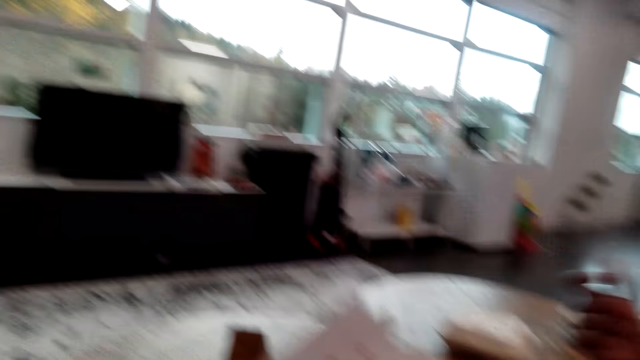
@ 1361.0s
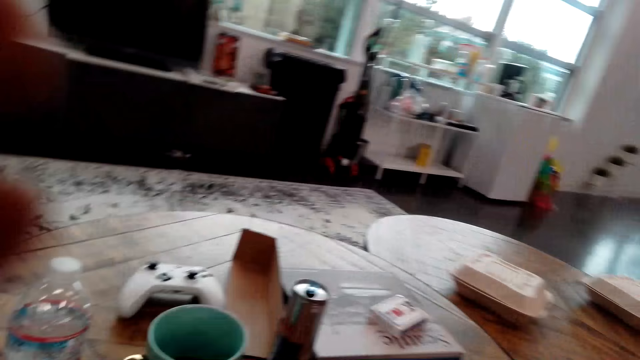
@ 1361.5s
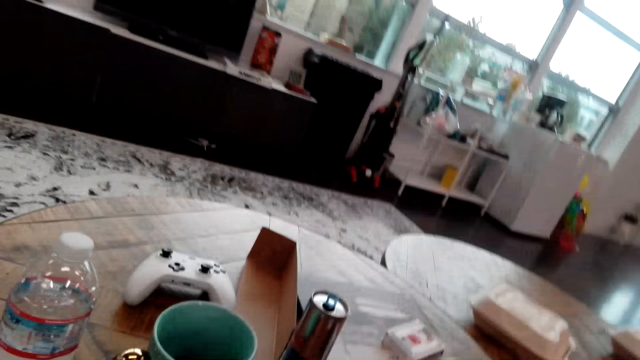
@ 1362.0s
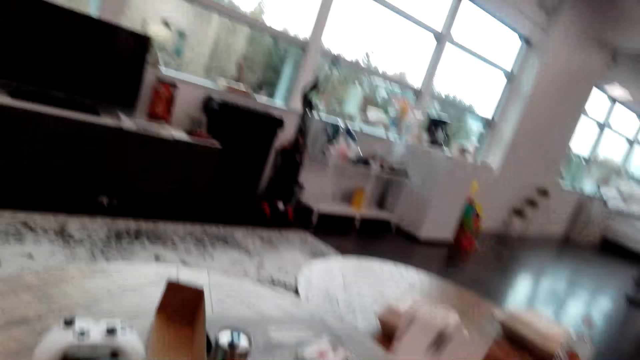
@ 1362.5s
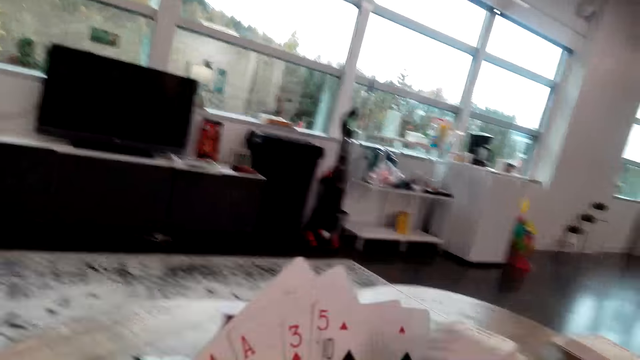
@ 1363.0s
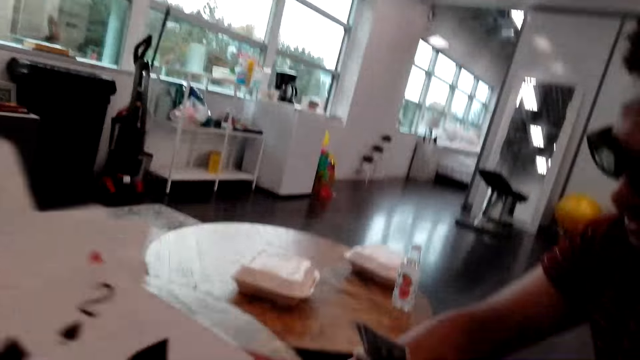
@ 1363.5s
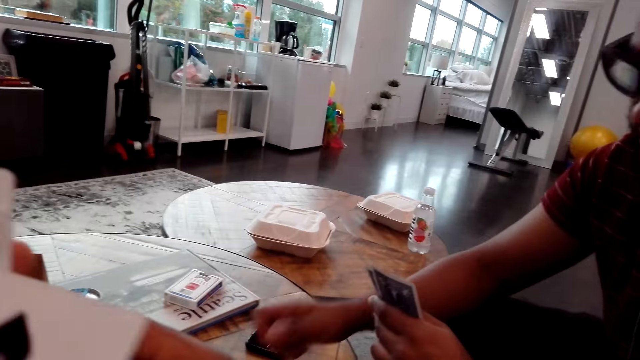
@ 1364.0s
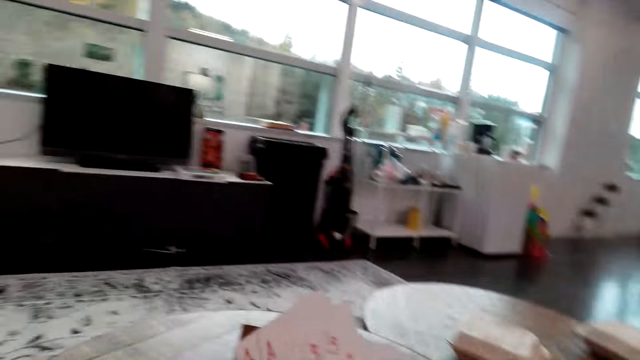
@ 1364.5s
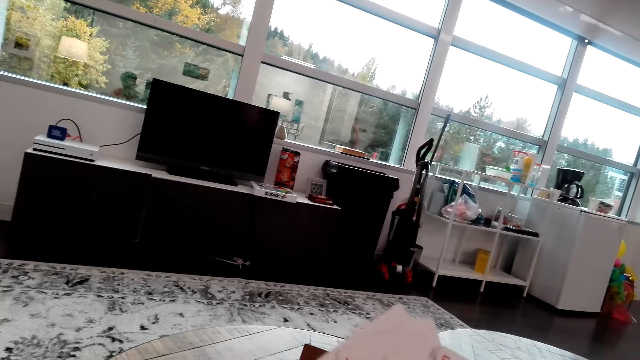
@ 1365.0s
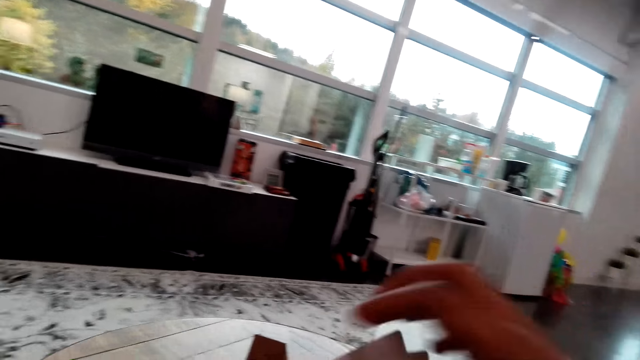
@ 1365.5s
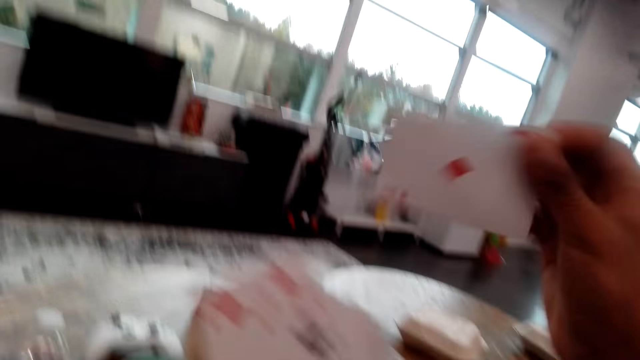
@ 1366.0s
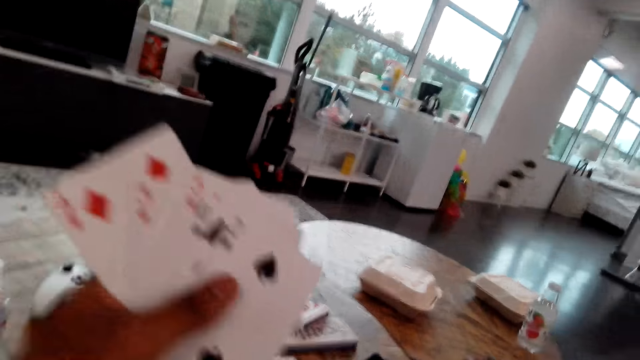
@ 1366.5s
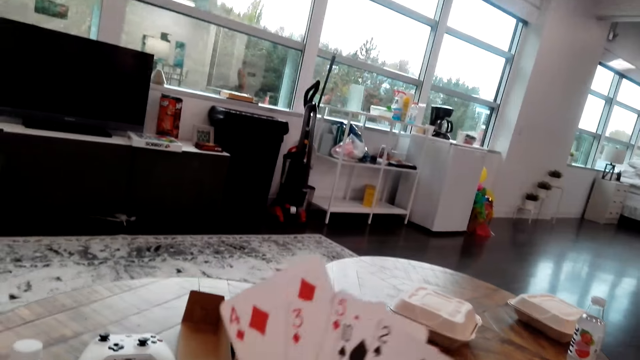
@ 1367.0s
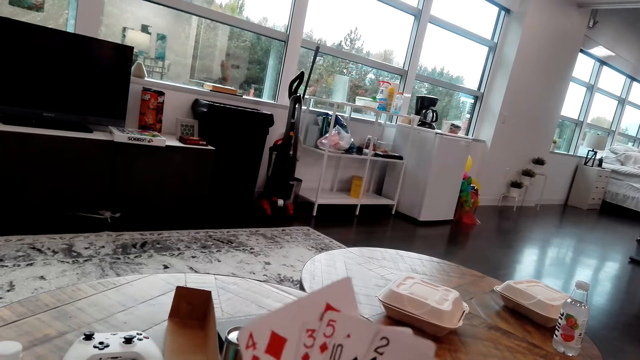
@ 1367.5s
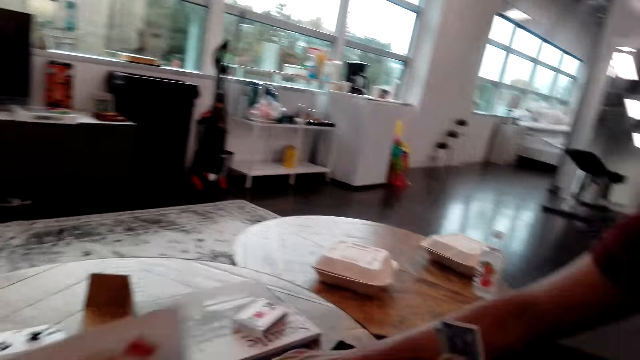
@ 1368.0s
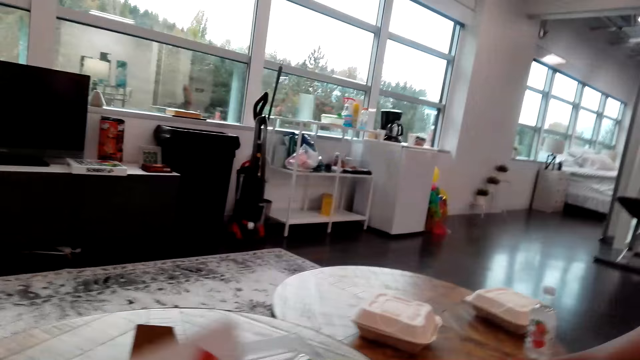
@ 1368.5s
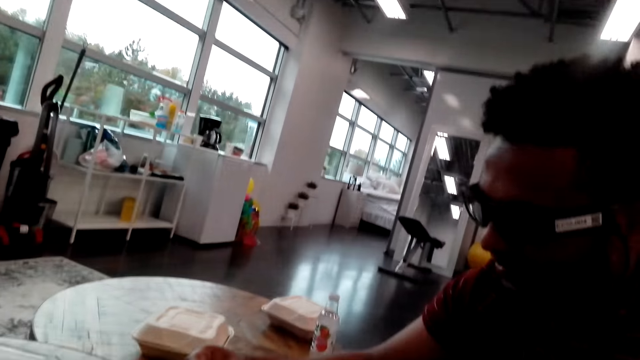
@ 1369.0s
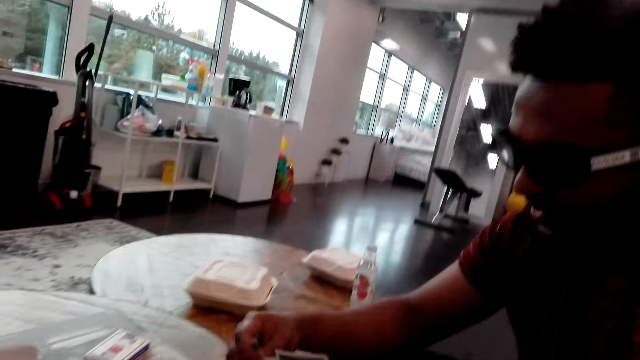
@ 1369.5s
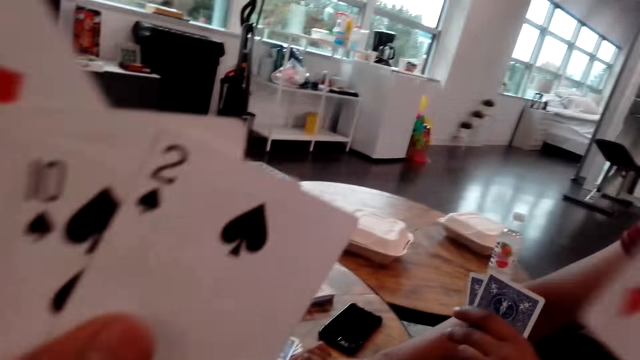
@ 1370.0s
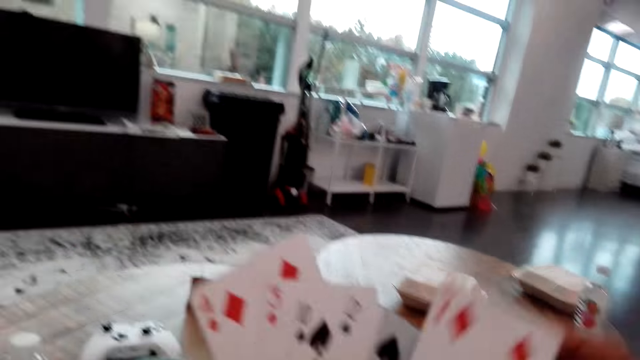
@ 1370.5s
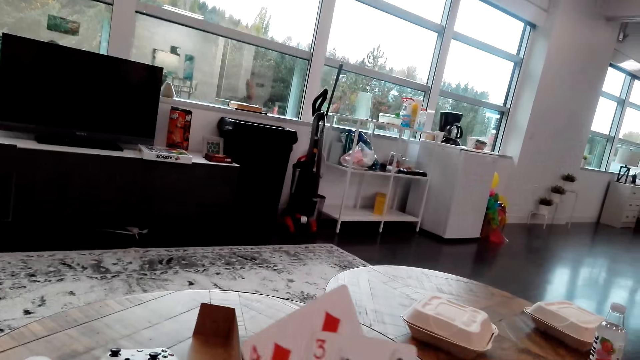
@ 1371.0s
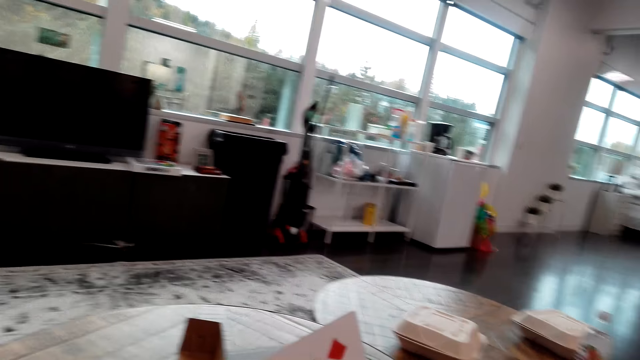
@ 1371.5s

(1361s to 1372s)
The camera wearer moves their hand. A man plays a card. The camera wearer talks to the man. A person touches the playing cards. The camera wearer takes the card. They drop a playing card on the table. Another man plays the card. Another man talks to the camera wearer.

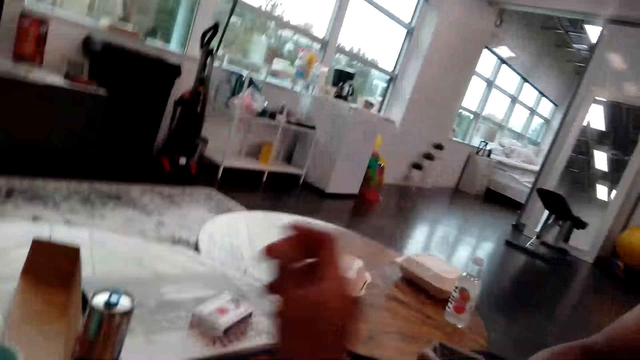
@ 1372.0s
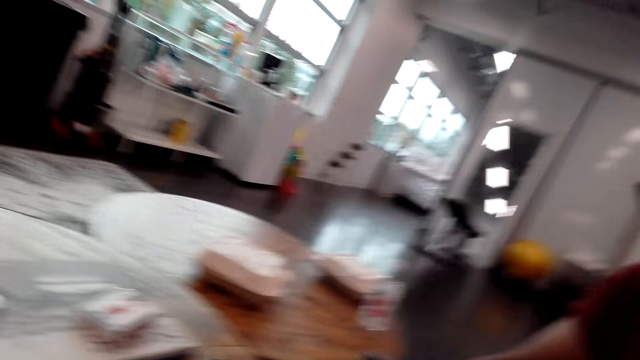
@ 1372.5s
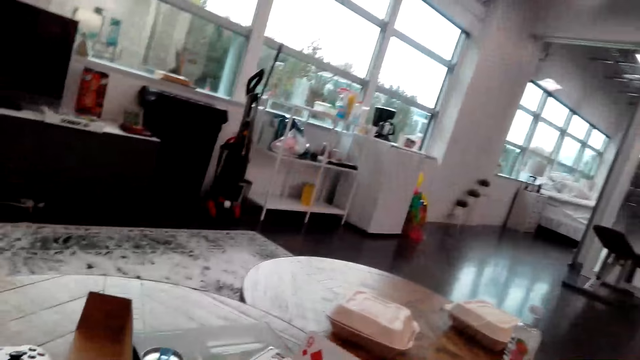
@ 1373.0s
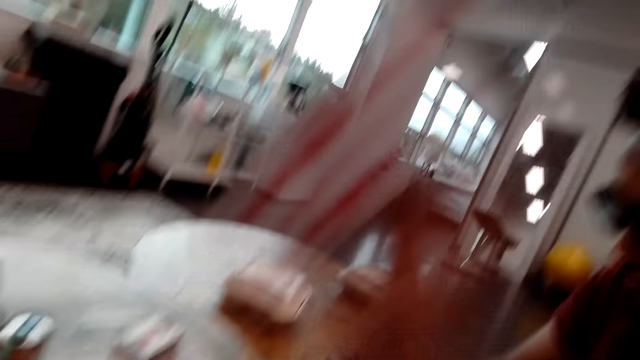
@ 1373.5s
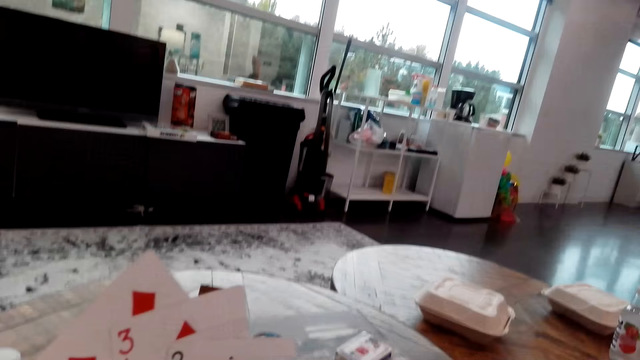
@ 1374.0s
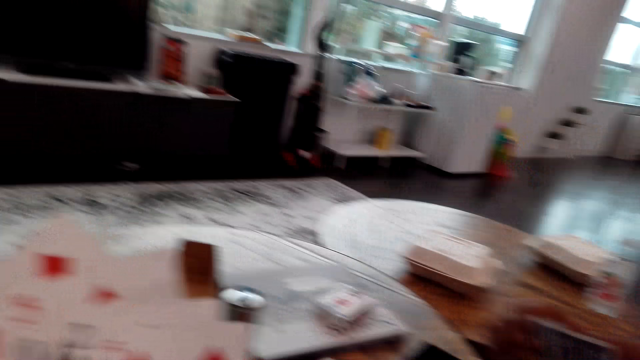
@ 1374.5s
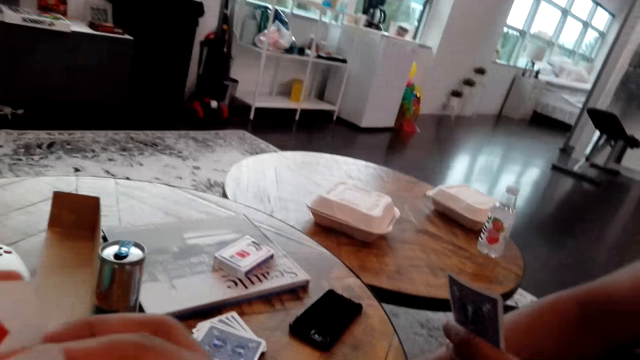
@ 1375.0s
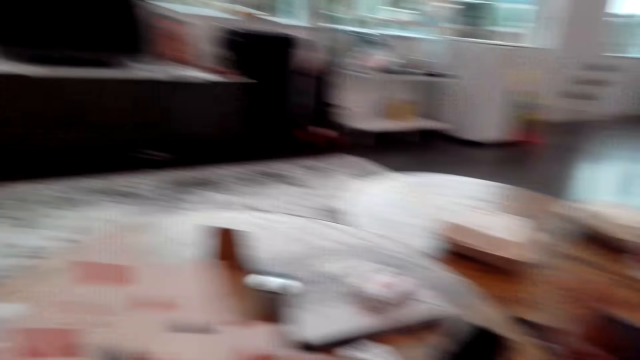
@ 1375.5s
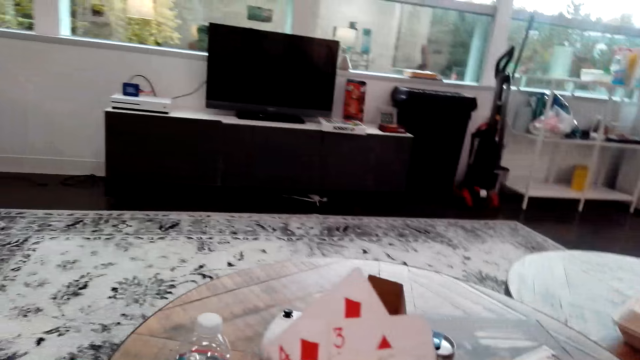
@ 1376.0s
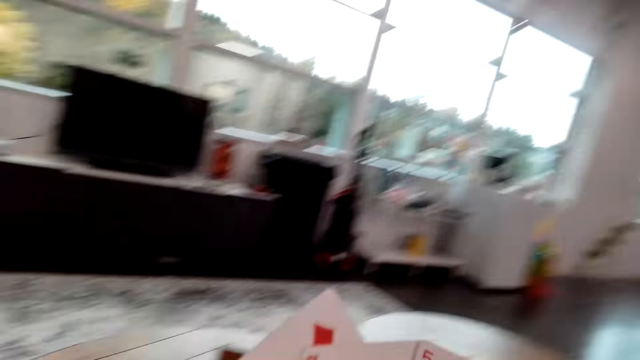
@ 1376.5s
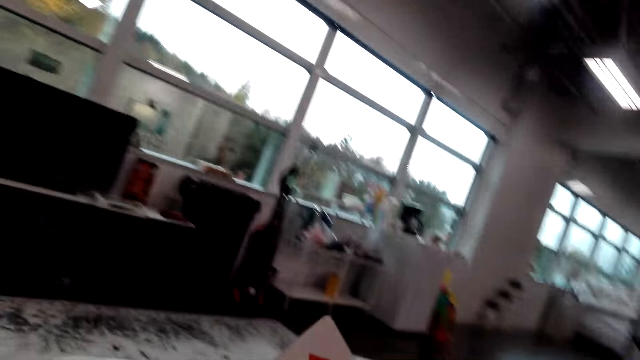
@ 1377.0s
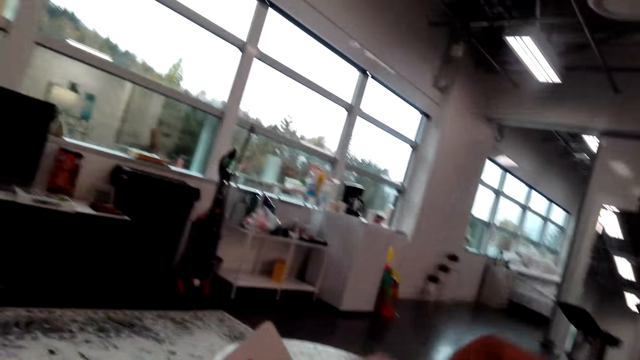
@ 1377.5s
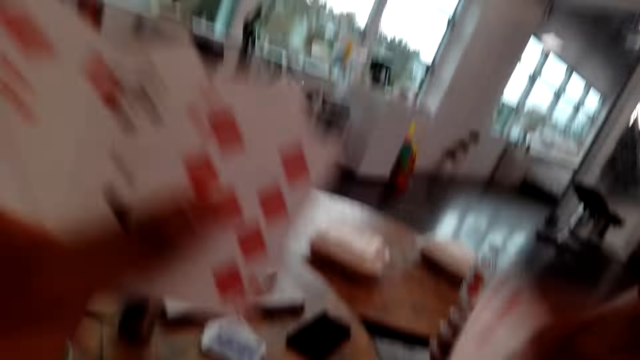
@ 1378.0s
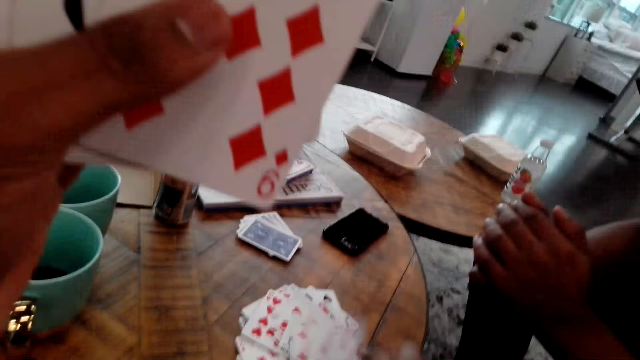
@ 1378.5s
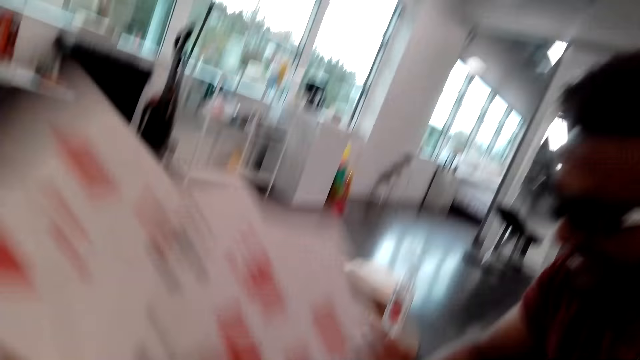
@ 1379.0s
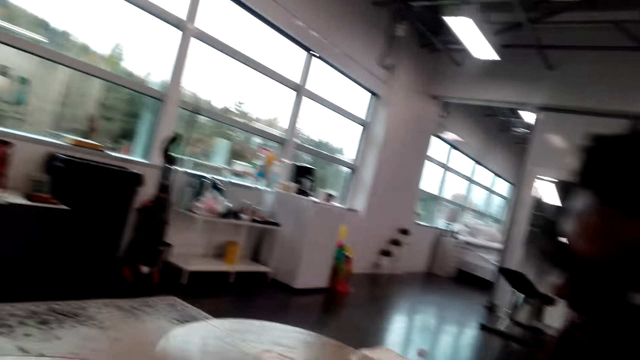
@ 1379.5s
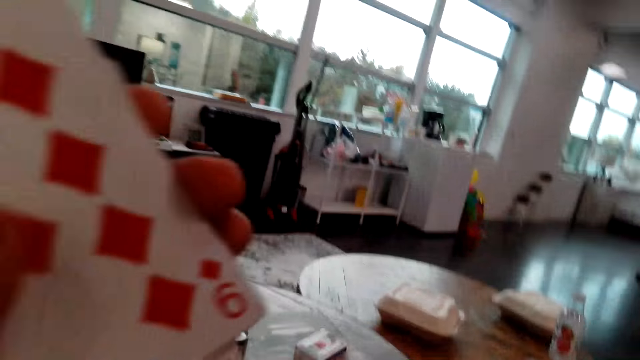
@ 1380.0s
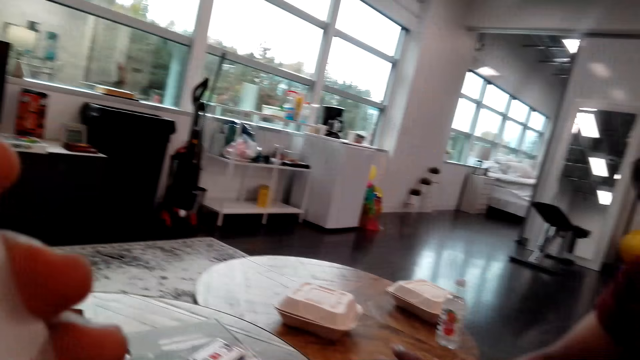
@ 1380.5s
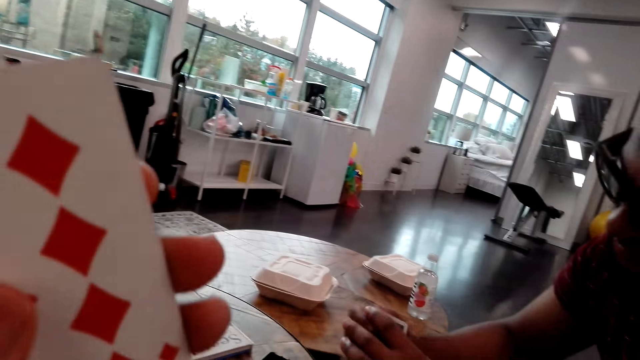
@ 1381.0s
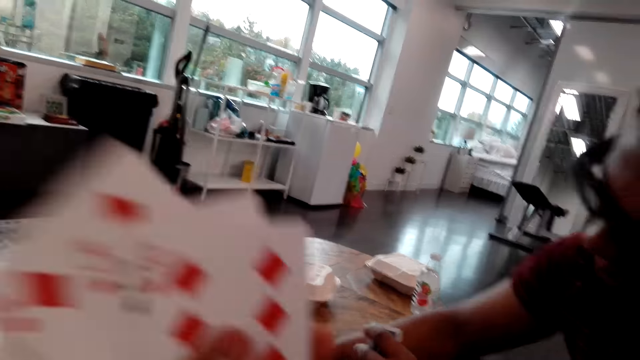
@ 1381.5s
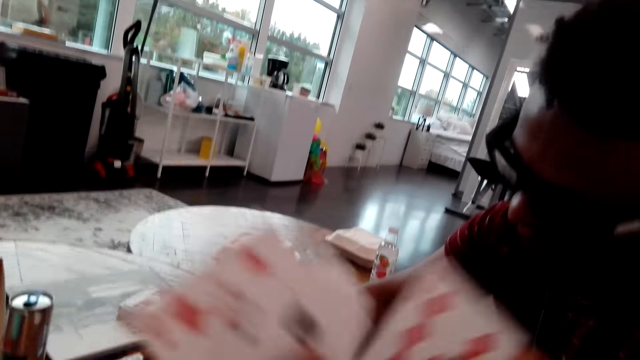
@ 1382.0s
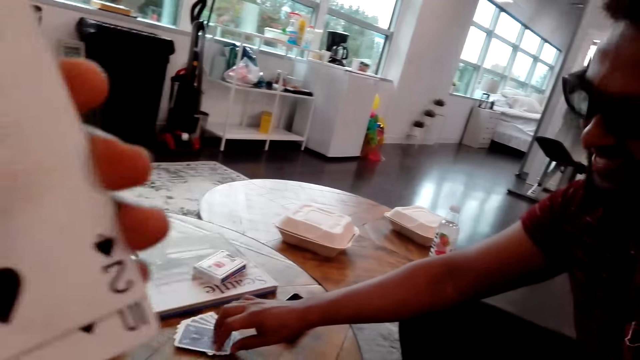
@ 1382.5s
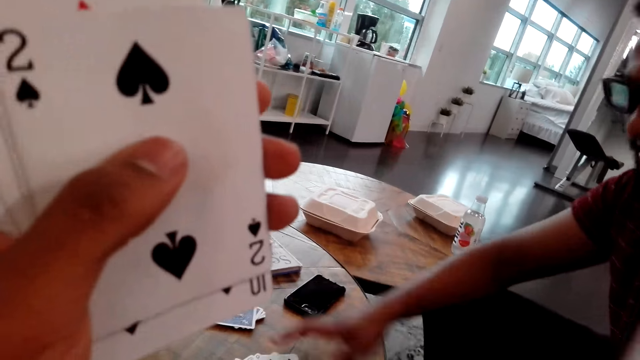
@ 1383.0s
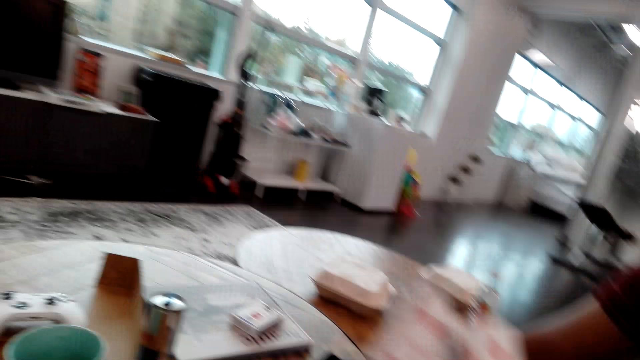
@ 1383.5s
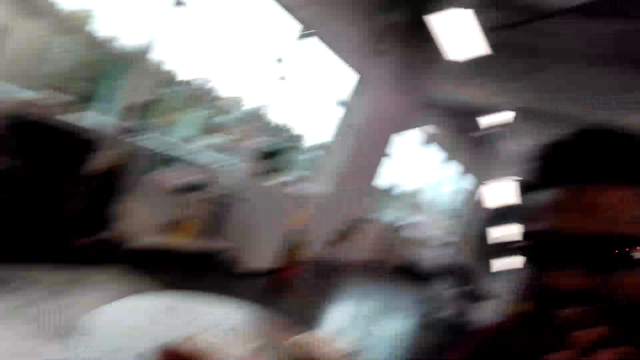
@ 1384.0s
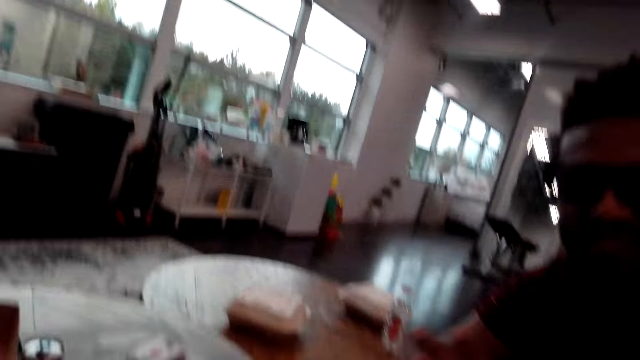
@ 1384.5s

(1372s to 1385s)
The camera wearer plays the card. A man arranges the cards in the hand. The man plays the card. The camera wearer takes the card. They drop a playing card on the table. They play the card. The man plays the card. The camera wearer takes the card. The man touches the playing cards. The camera wearer plays the card.
